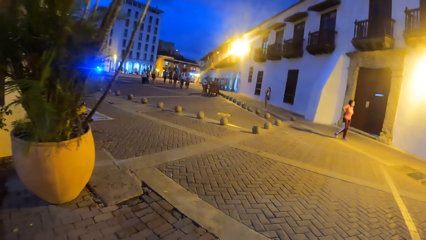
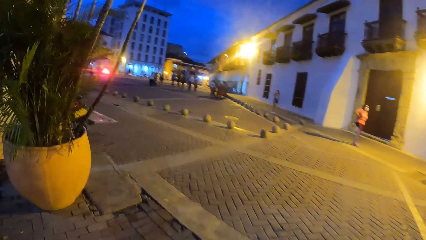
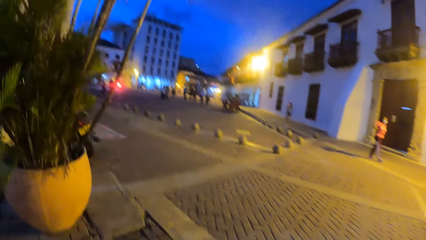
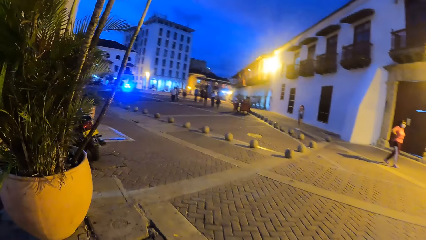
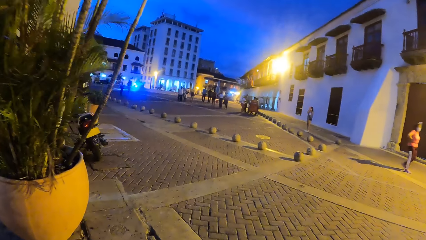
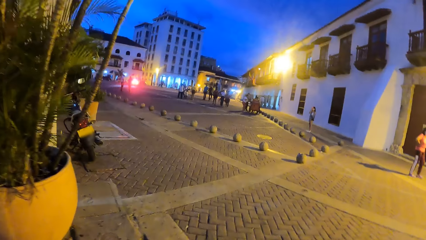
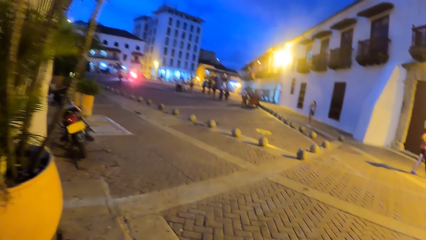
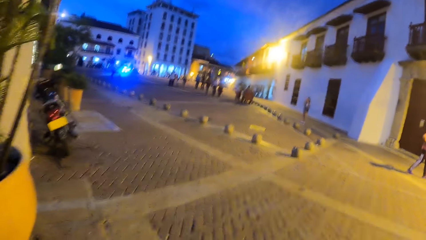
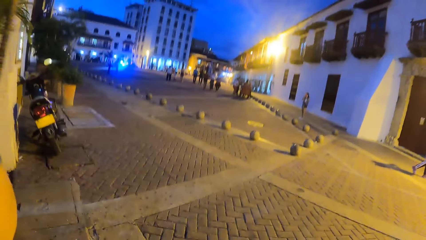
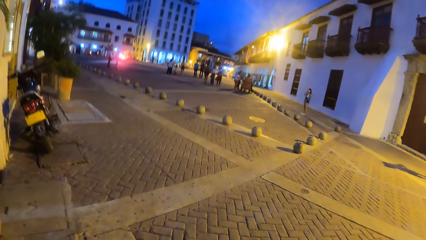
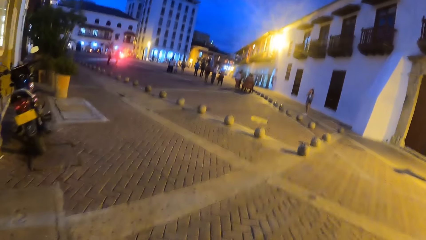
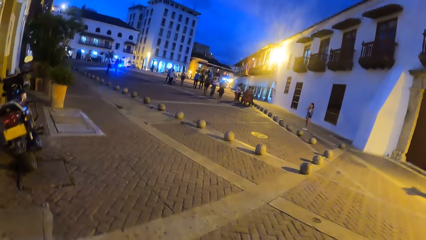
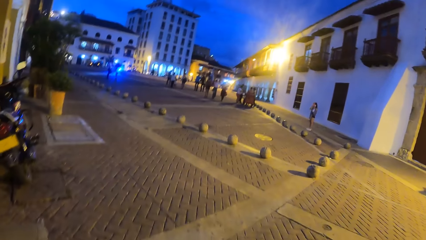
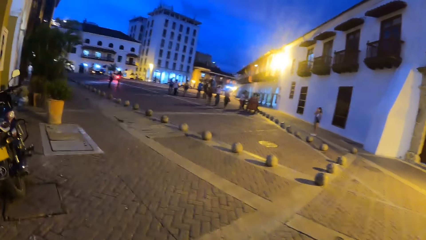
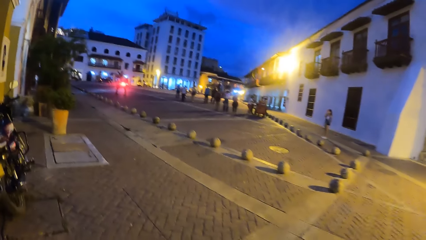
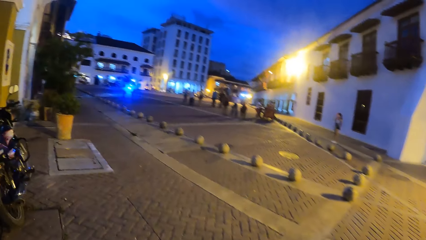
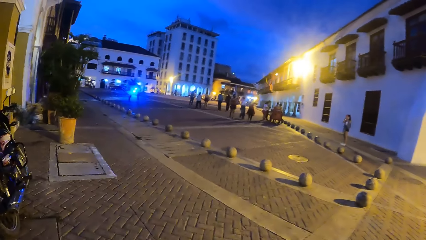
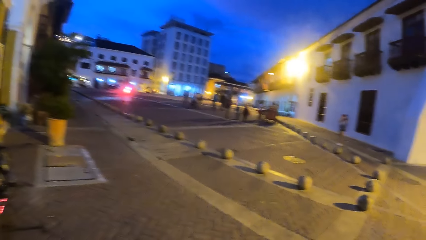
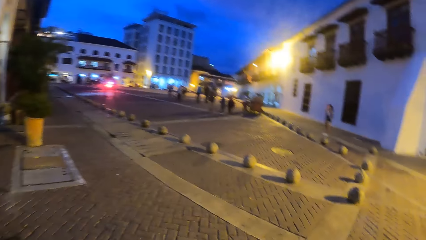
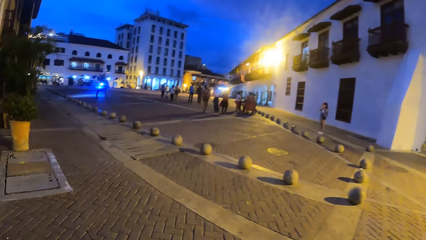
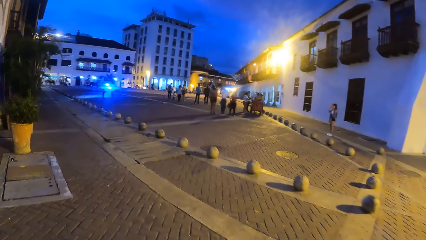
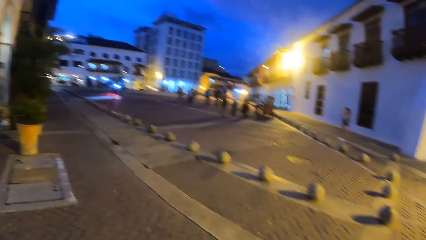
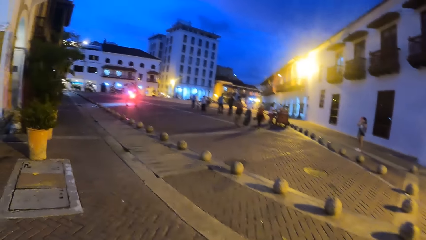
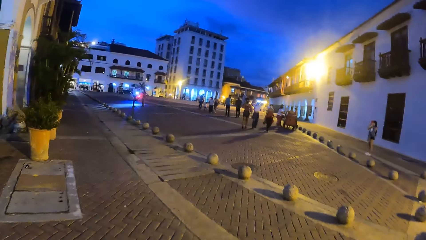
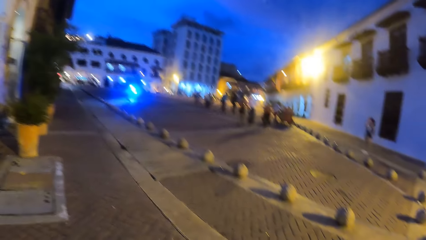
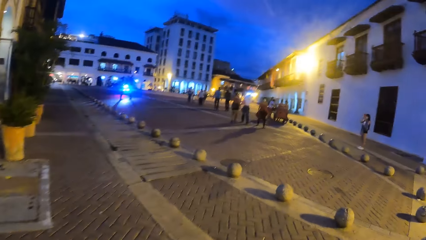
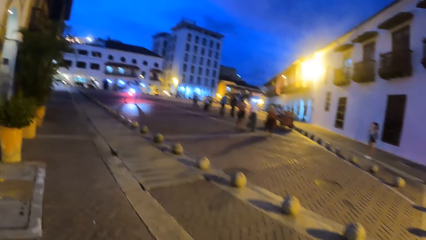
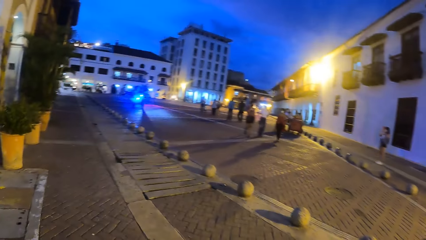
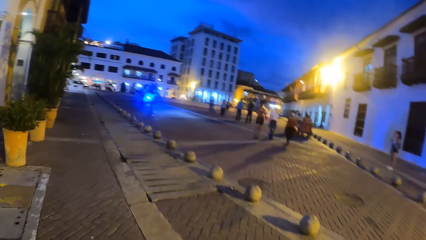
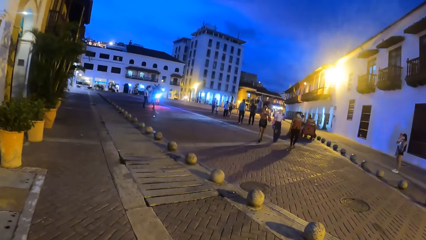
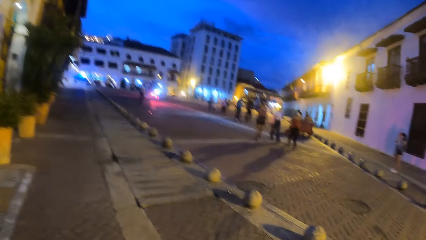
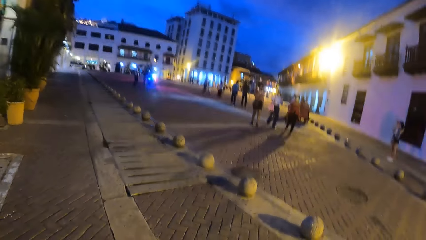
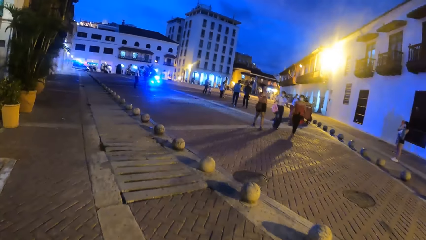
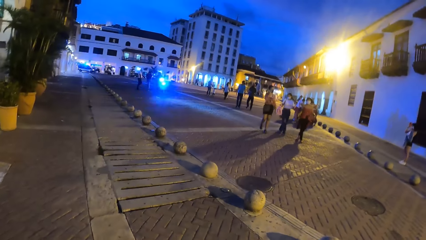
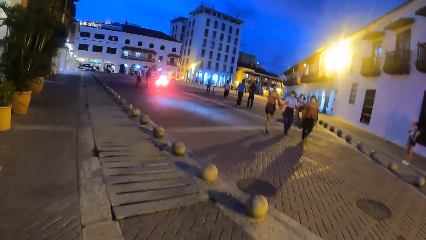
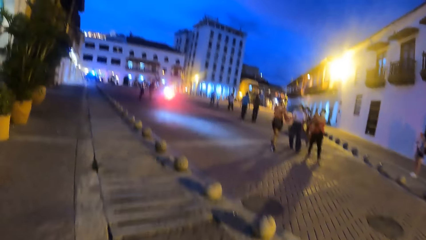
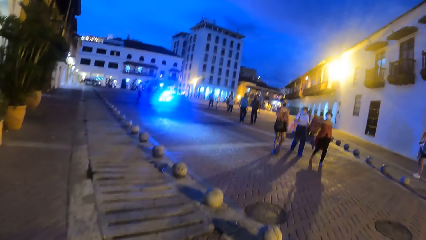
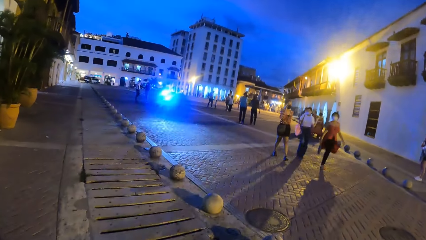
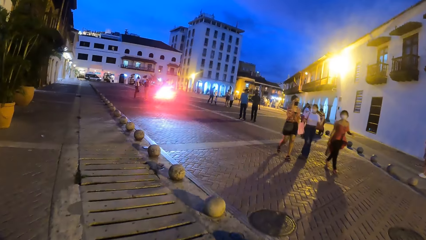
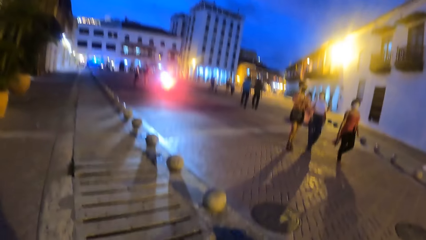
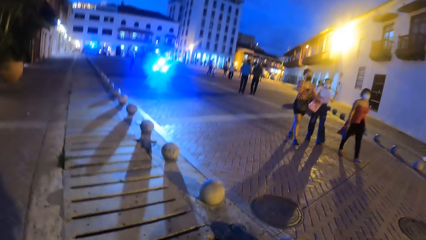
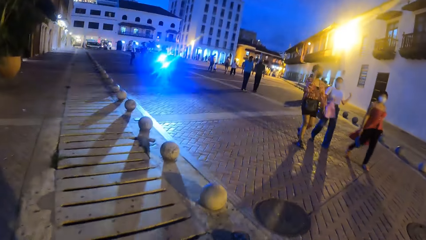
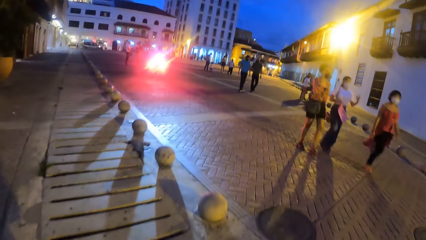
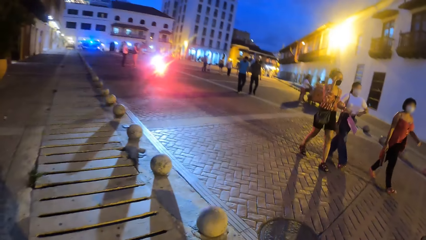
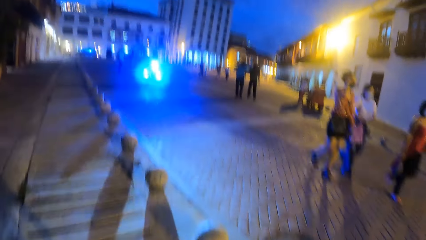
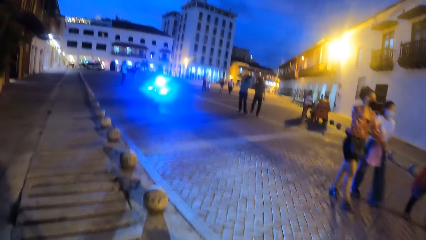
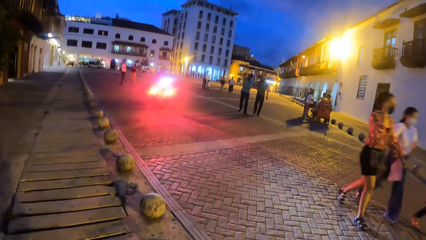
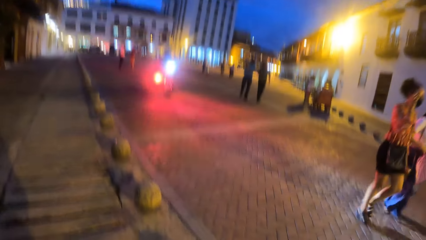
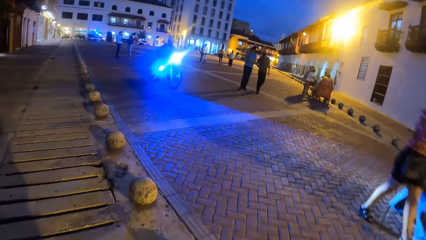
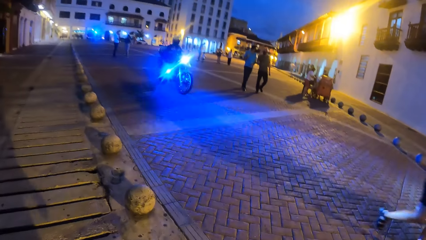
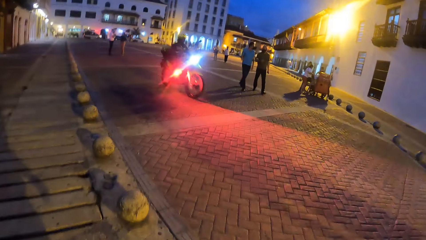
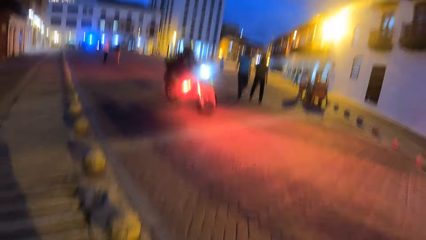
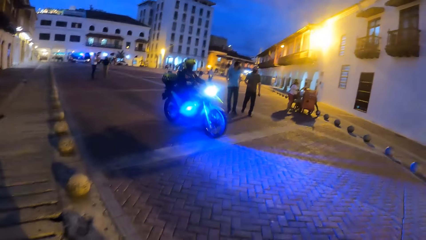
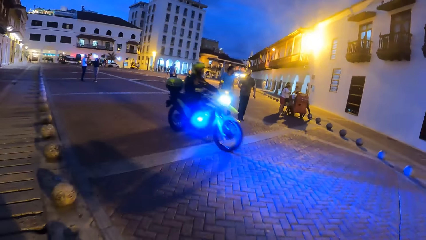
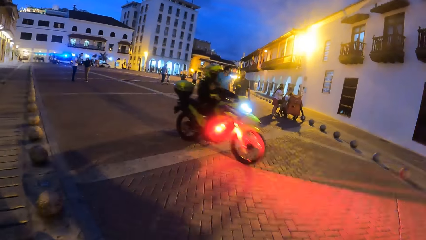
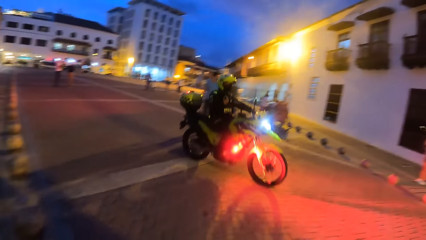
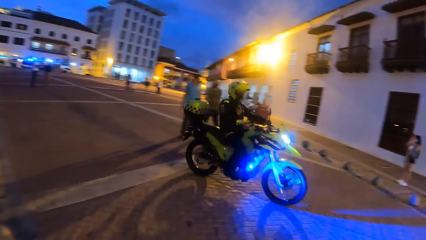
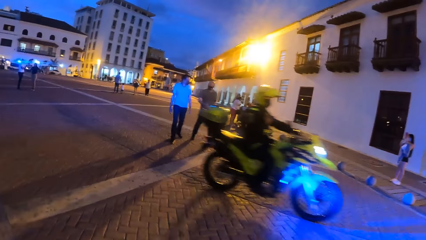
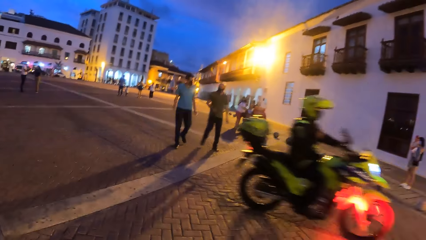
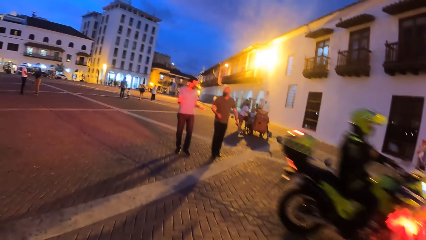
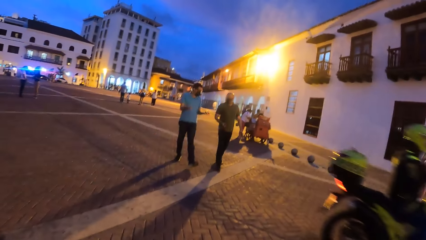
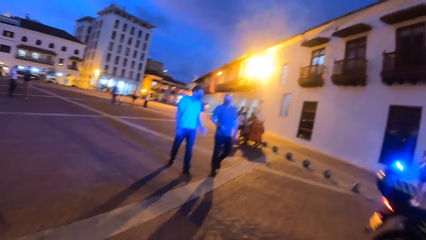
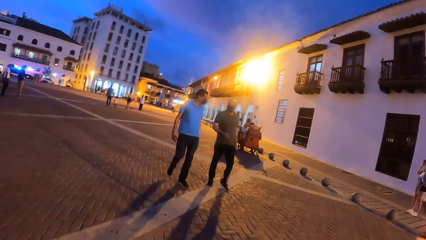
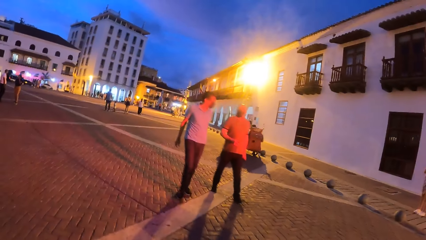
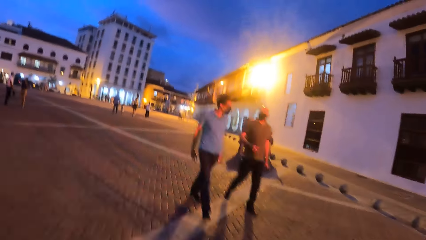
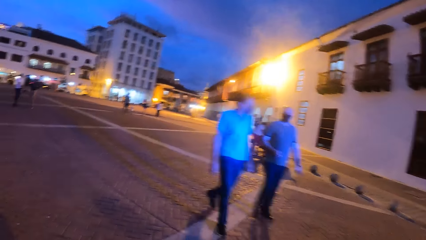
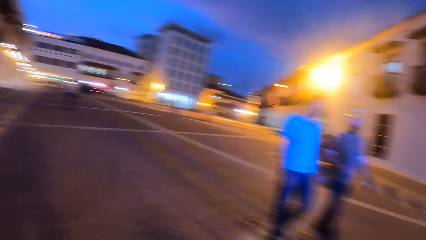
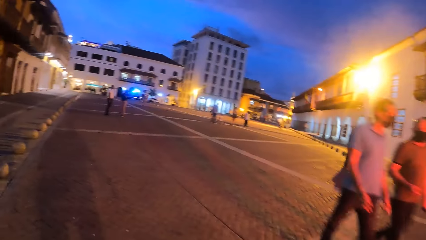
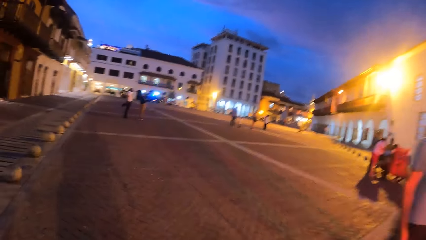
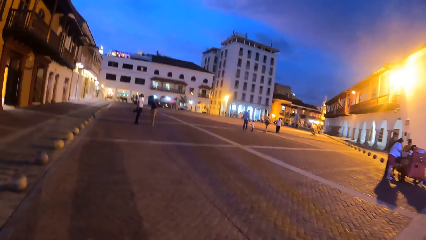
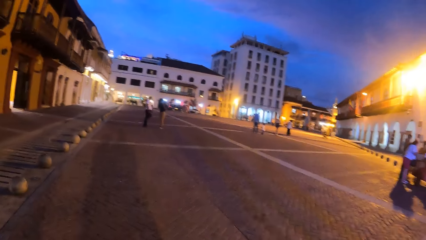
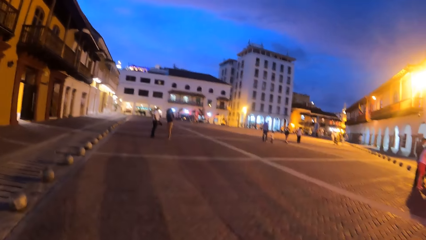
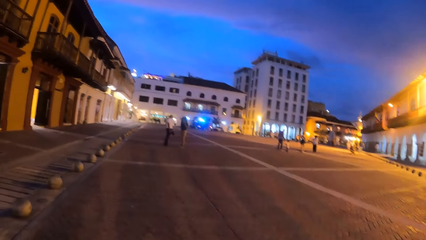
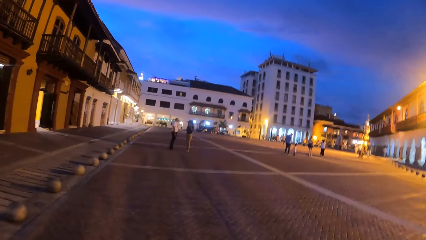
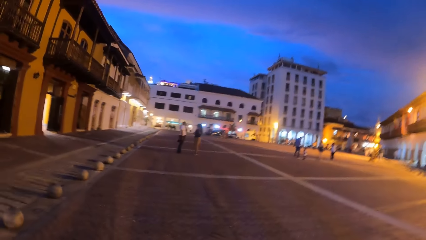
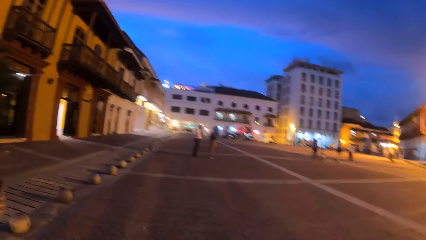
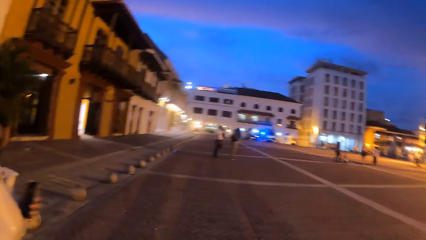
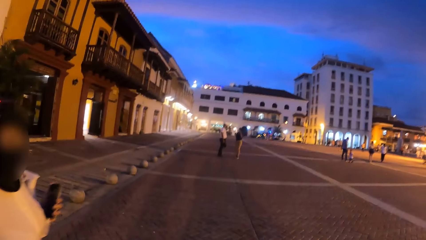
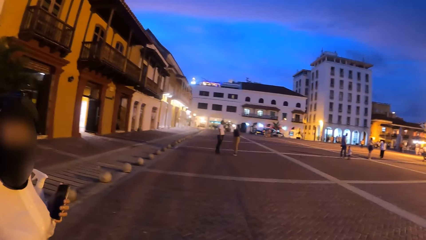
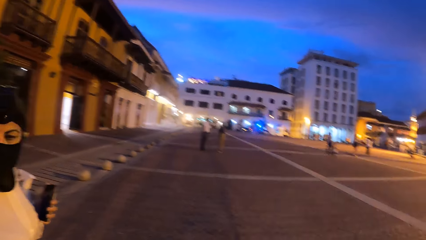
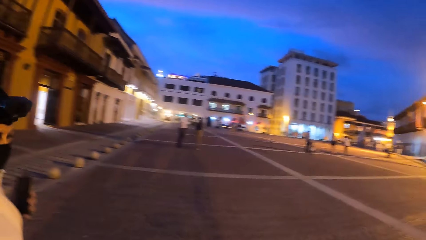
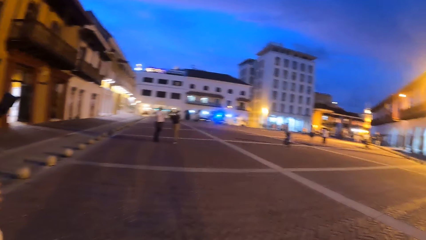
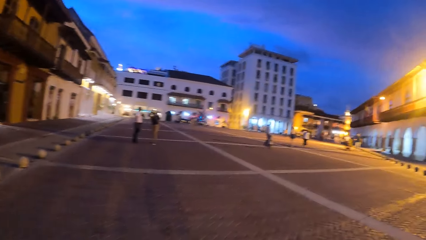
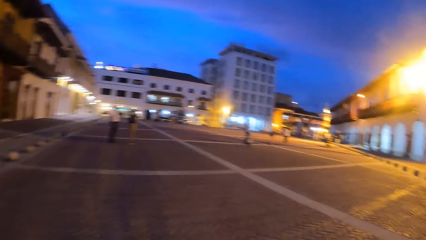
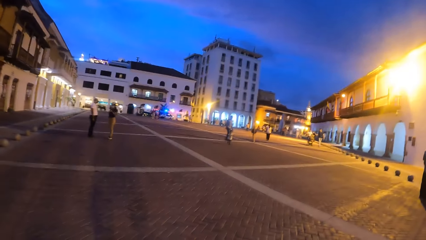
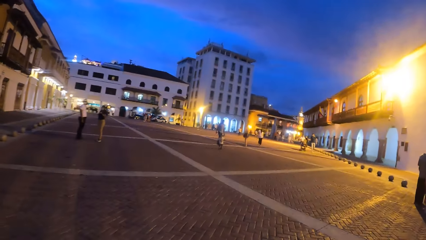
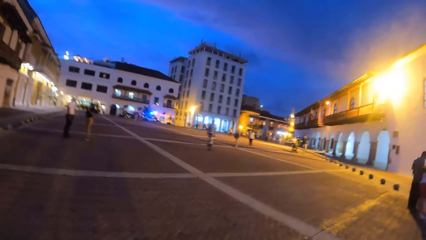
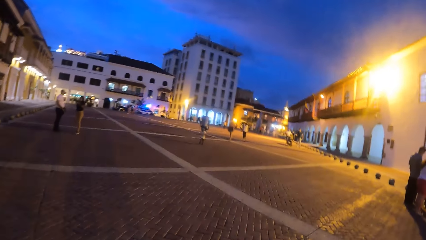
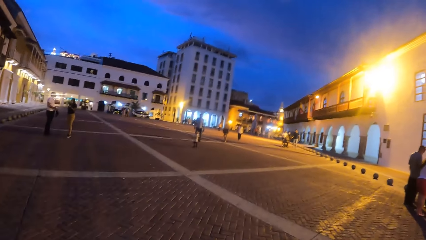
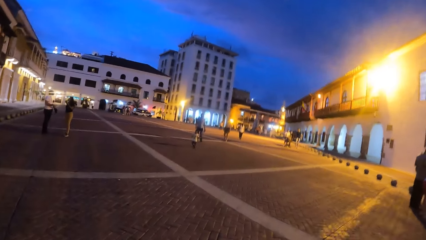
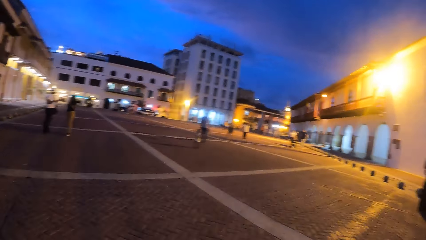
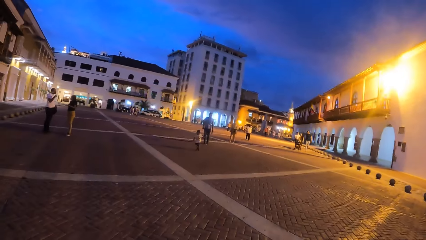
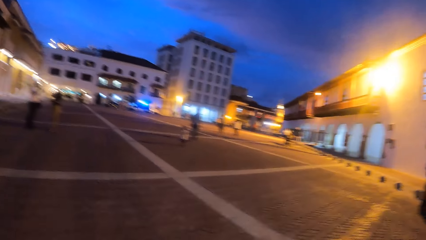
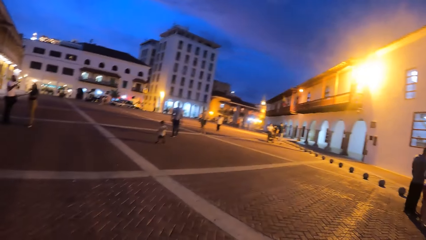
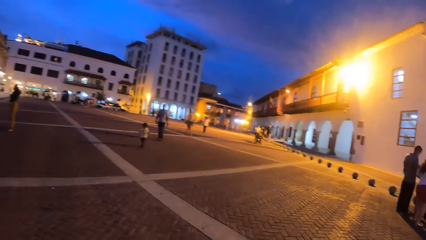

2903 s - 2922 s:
The camera wearer looks around. They walk around.
